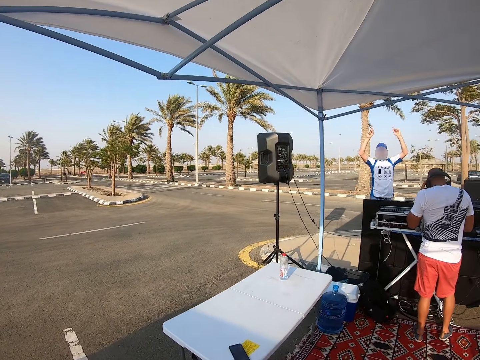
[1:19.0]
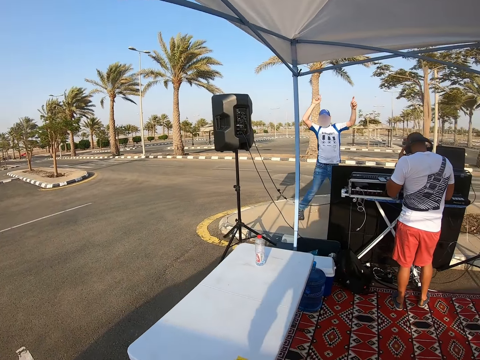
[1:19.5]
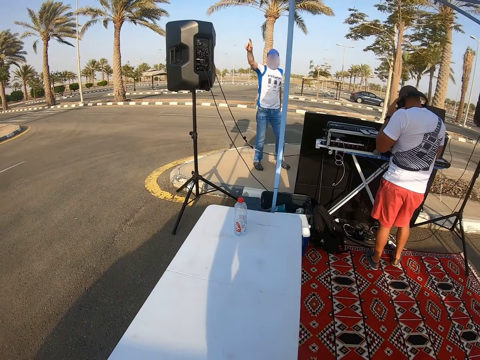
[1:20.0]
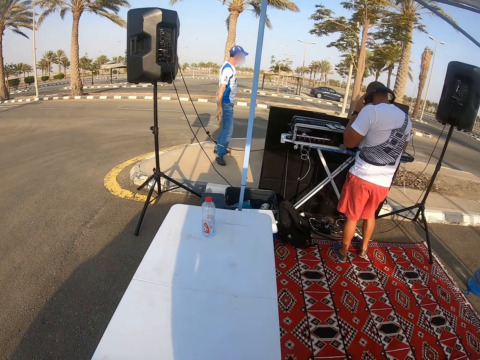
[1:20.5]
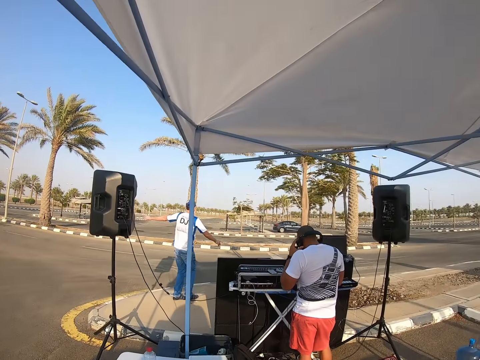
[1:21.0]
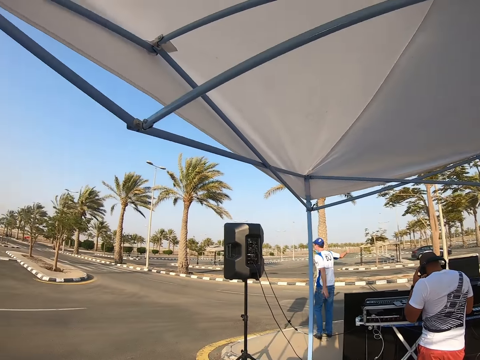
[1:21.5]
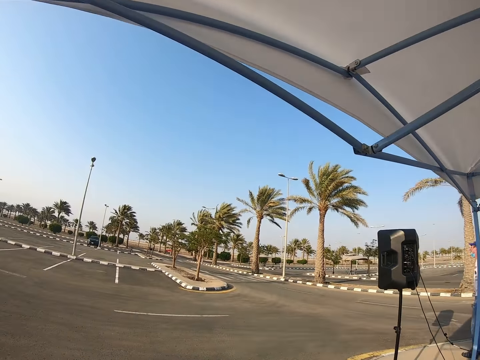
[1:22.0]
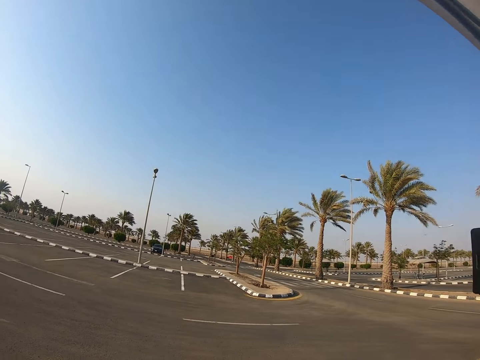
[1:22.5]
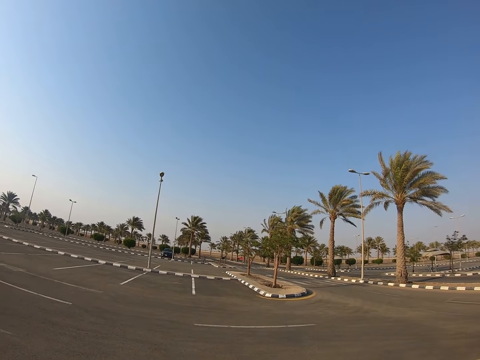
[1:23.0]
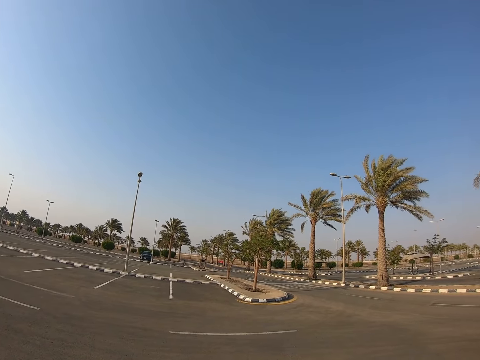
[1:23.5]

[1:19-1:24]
A man holds the headphones and dances on the pavement. The camera wearer looks around the parking lot.

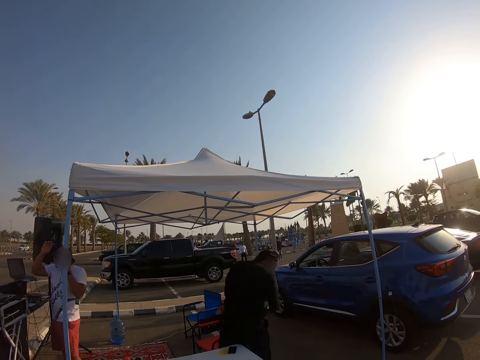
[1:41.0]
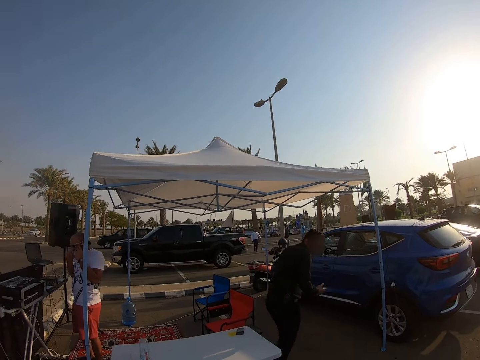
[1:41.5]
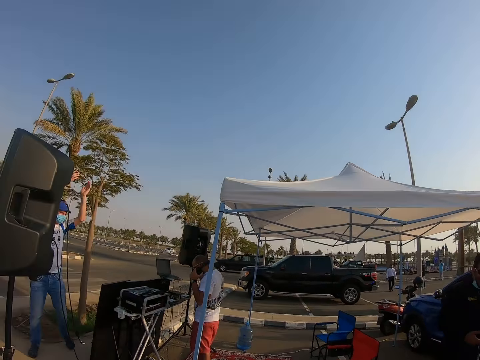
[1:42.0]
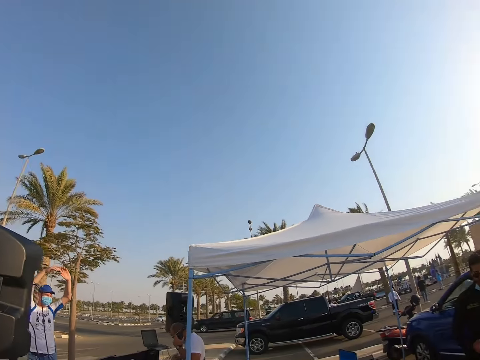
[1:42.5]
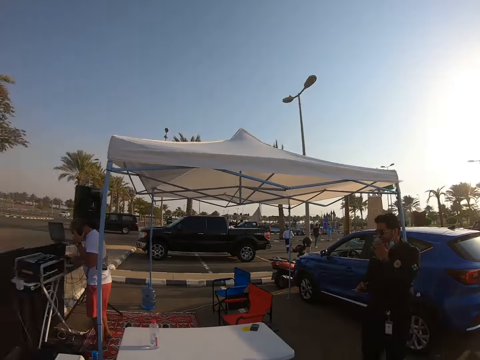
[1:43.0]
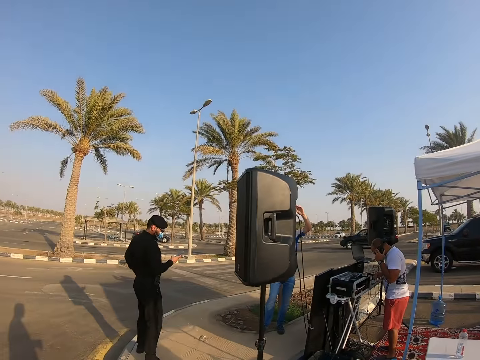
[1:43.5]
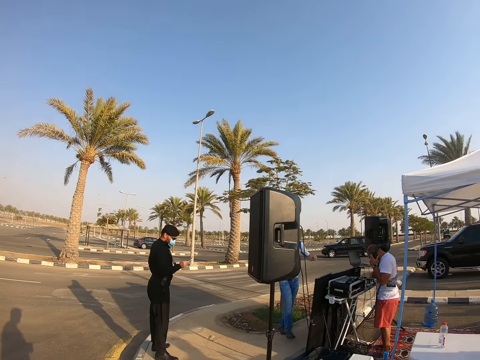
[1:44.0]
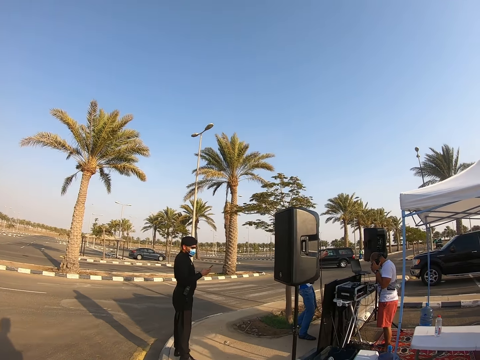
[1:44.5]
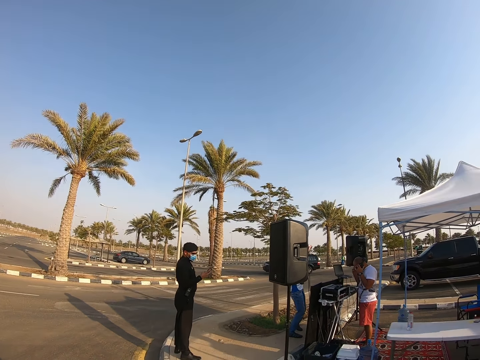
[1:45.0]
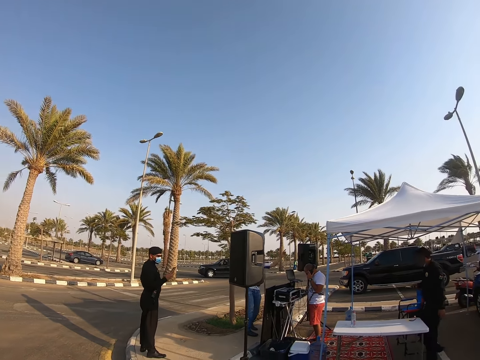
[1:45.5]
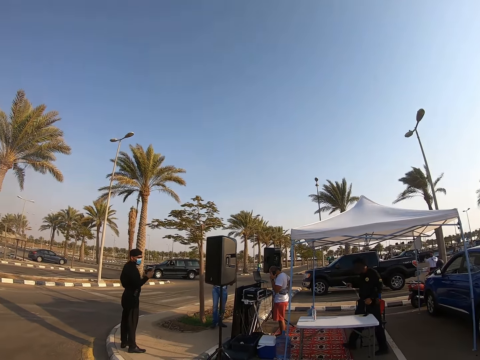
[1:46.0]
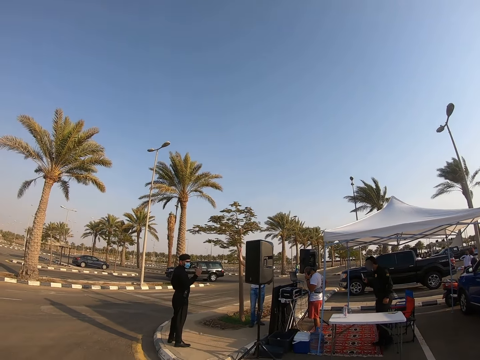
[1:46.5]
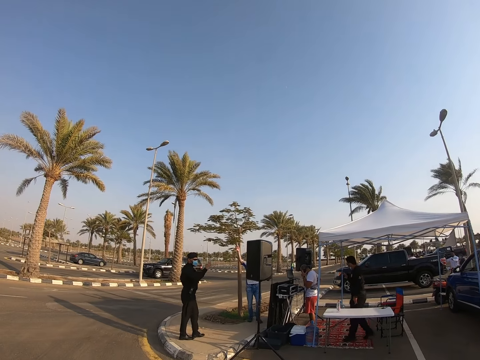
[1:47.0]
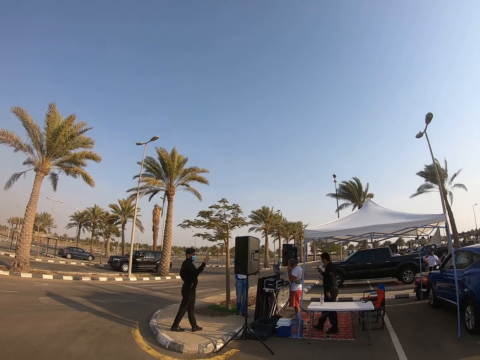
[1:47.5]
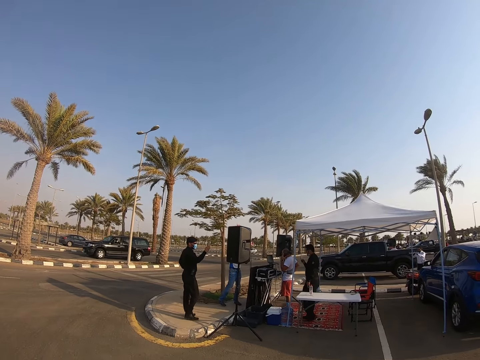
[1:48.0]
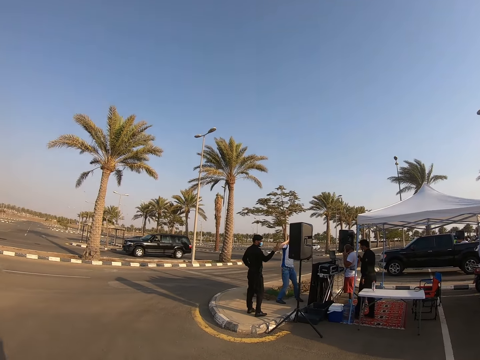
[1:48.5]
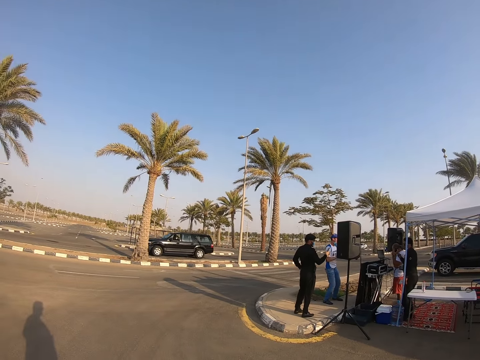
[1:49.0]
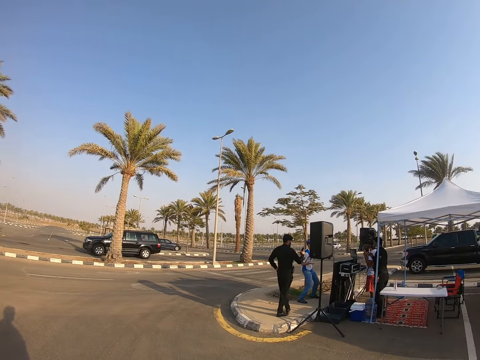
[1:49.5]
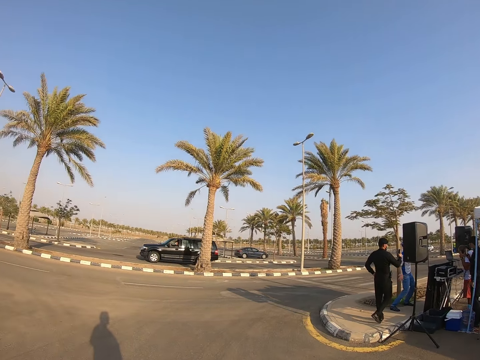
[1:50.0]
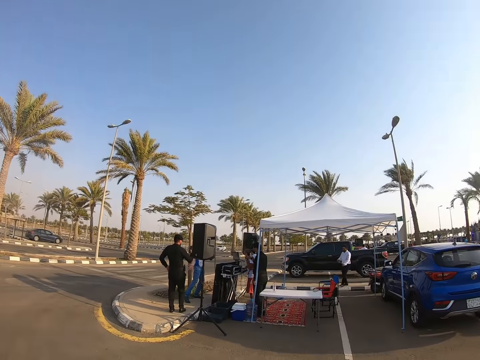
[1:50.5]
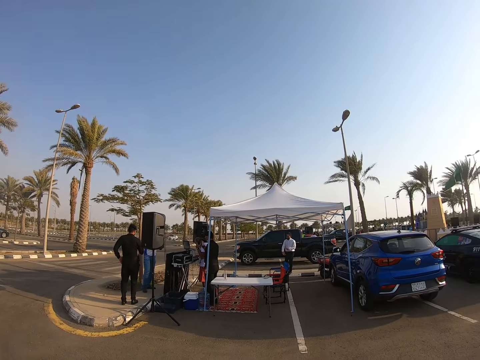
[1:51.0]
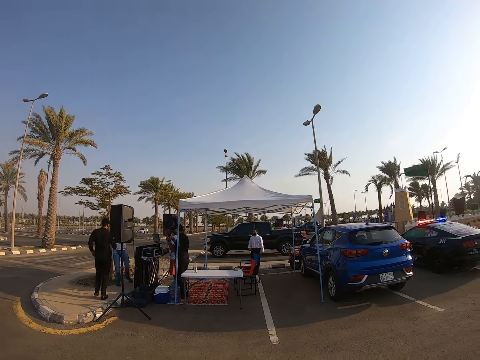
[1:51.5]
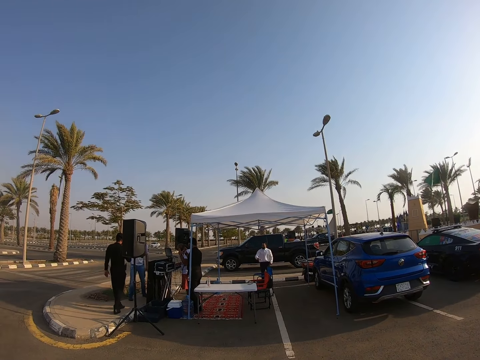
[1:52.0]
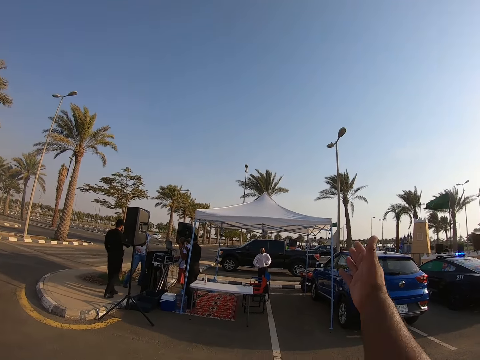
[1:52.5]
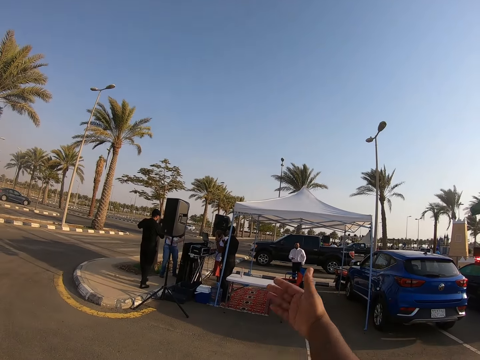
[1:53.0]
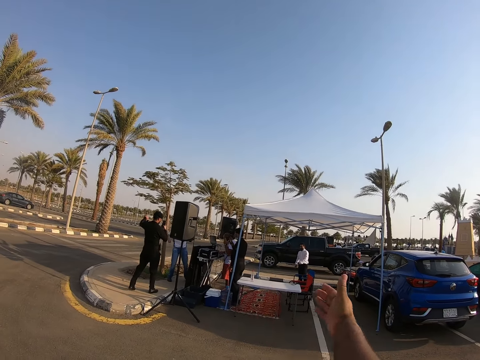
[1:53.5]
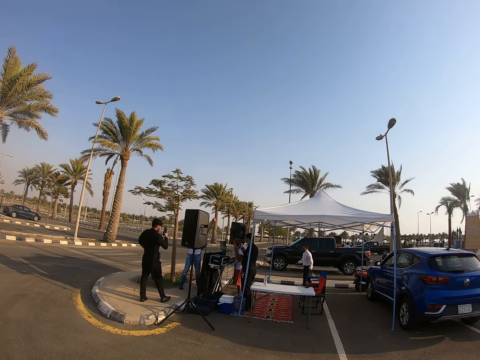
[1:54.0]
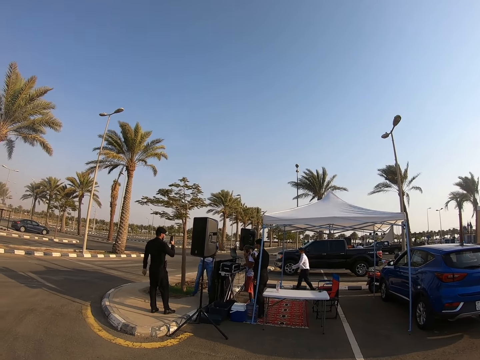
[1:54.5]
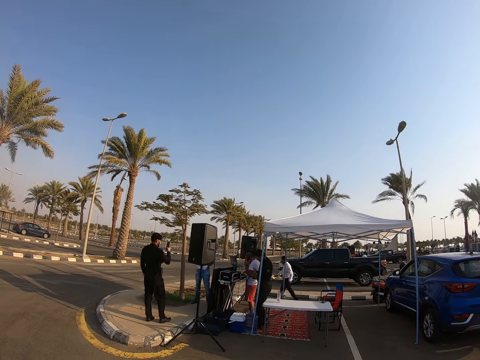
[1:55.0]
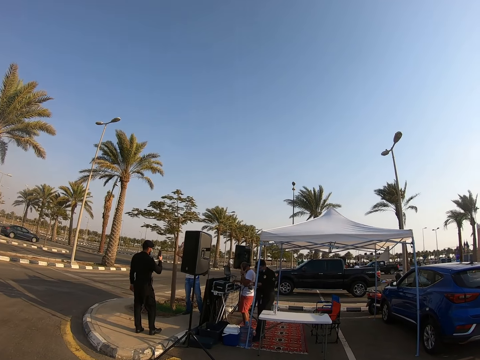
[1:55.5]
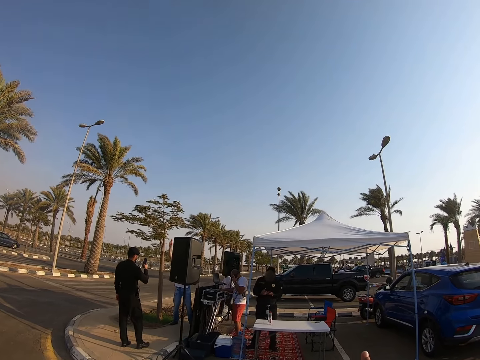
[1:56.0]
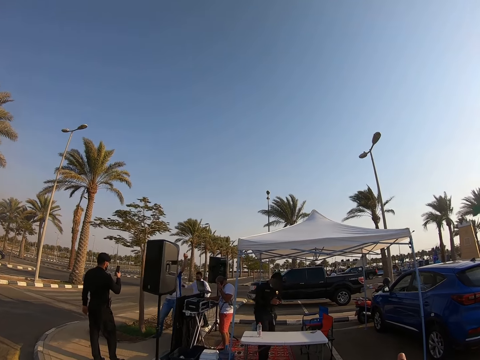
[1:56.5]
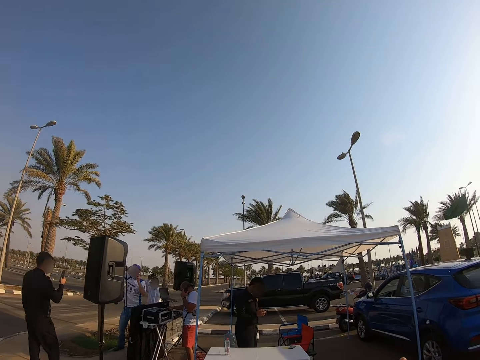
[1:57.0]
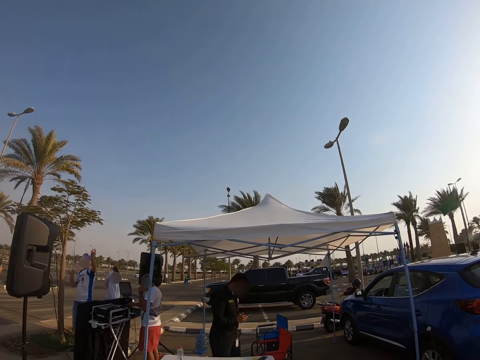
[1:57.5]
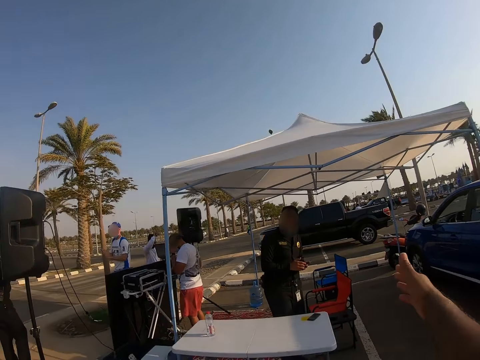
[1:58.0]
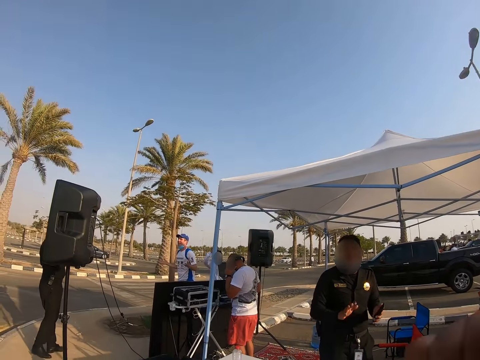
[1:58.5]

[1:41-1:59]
A man walks around the parking lot. A second man interacts with the camera wearer. A third man dances. The camera wearer looks around the parking lot. A fourth man touches his face. The second man hangs the headphones on his neck. The fourth man walks around the parking lot and uses the phone. The camera wearer walks around the parking lot. They look around the parking lot. They use gestures. They walk around the parking lot. The second man holds the headphones.

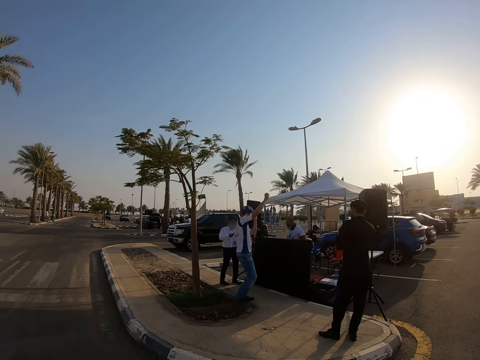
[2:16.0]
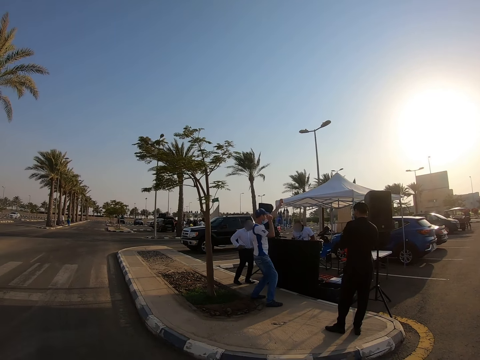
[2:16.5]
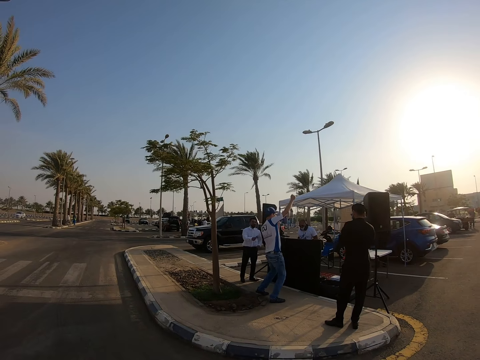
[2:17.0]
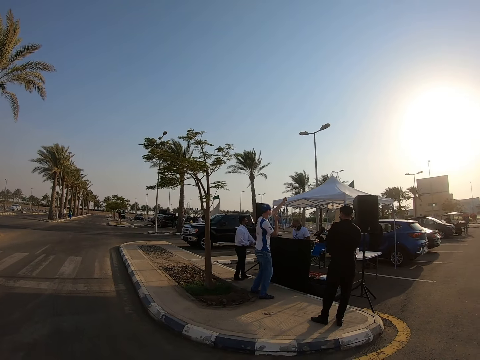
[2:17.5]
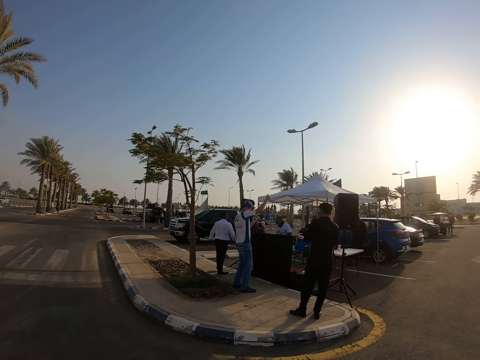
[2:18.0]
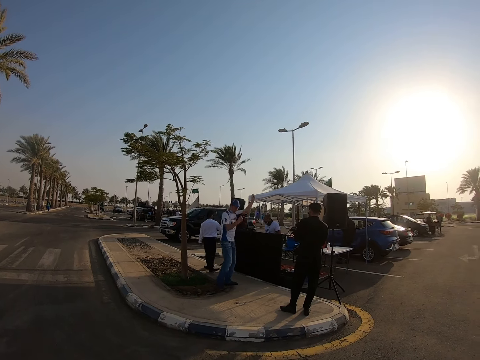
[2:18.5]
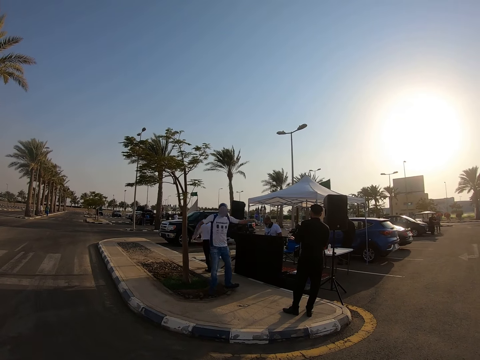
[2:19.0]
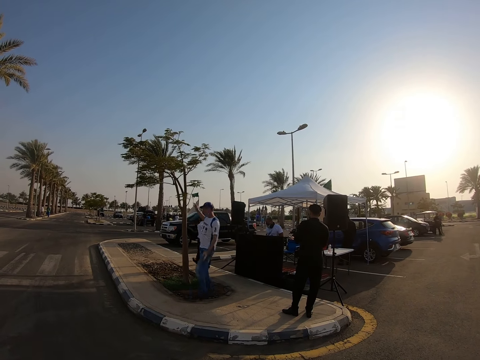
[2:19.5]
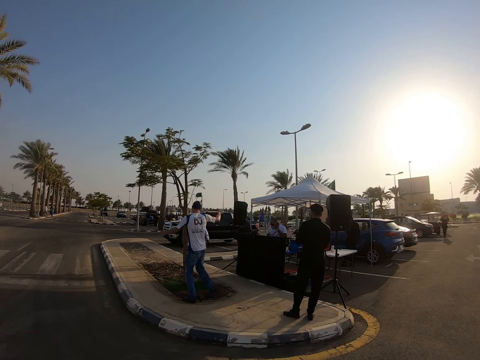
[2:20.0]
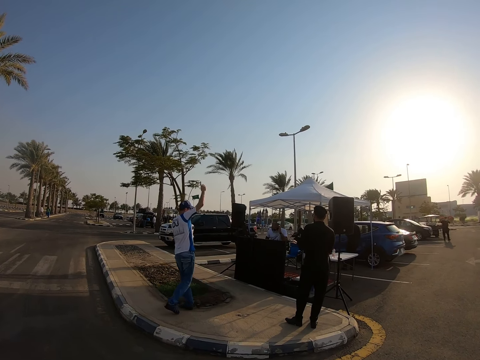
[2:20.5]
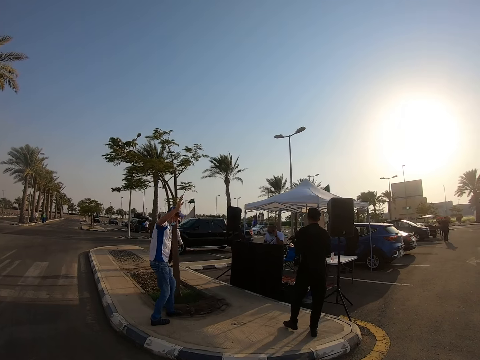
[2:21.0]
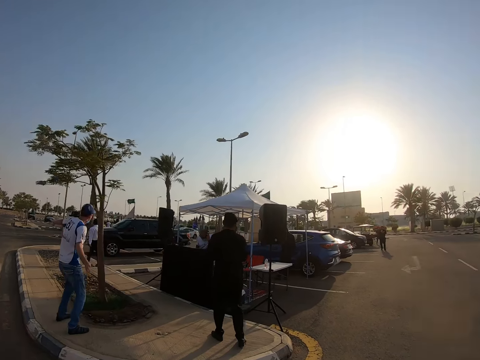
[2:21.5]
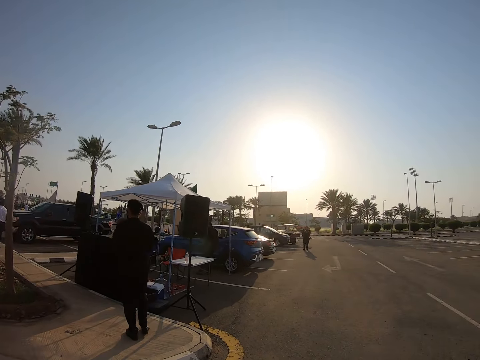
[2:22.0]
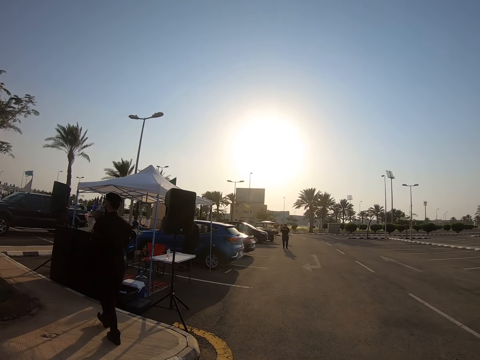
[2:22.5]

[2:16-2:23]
The camera wearer looks around the parking lot. A man holds headphones. The camera wearer looks around the parking lot.
